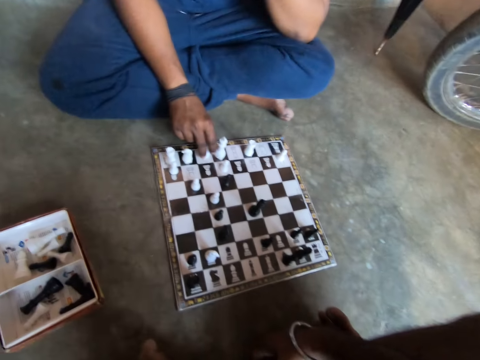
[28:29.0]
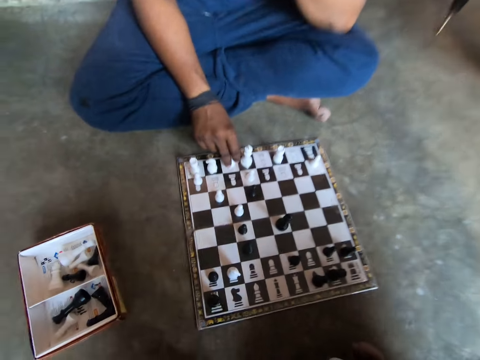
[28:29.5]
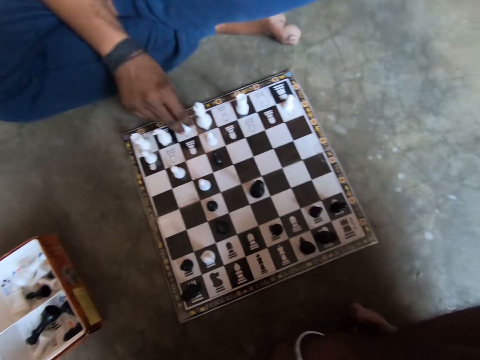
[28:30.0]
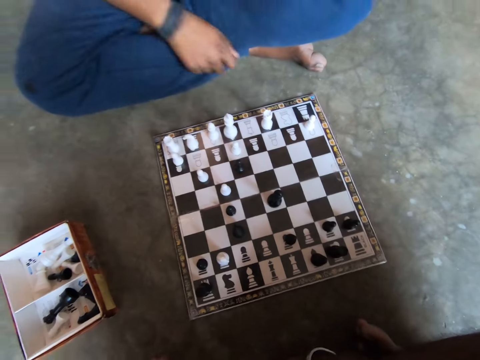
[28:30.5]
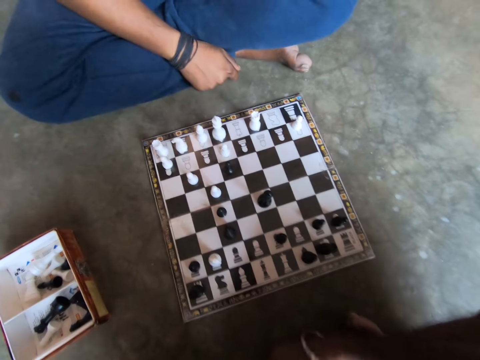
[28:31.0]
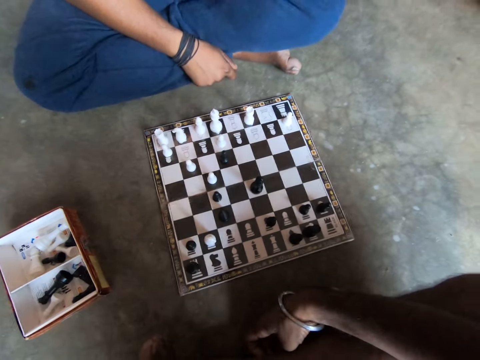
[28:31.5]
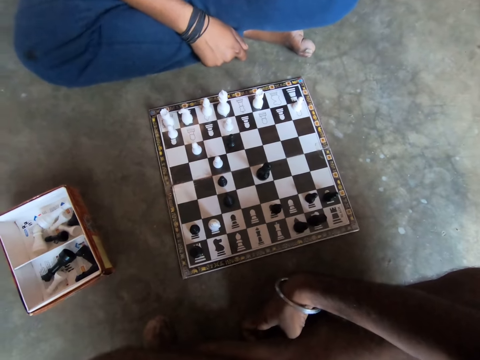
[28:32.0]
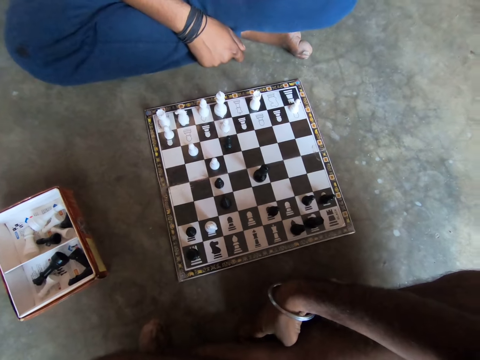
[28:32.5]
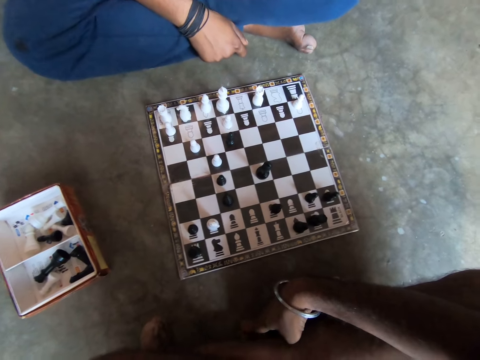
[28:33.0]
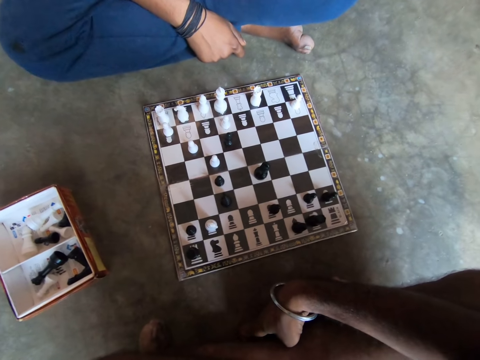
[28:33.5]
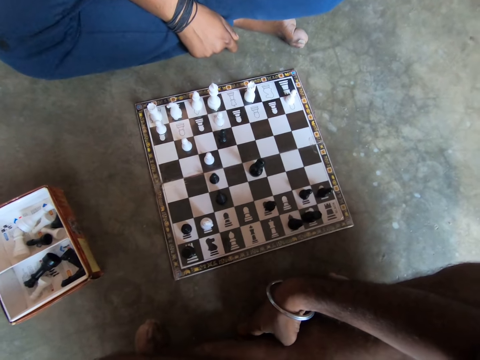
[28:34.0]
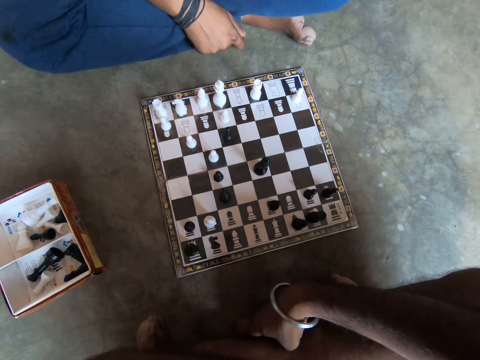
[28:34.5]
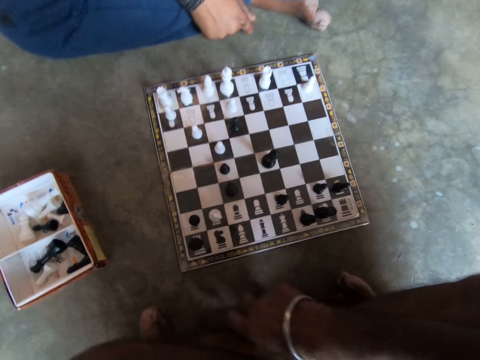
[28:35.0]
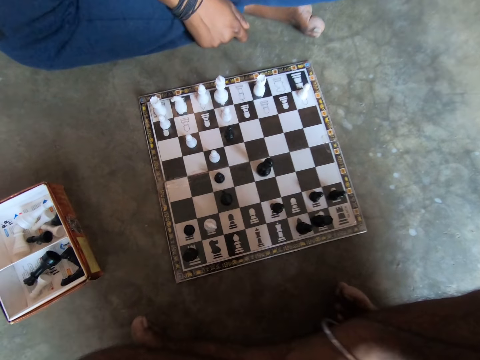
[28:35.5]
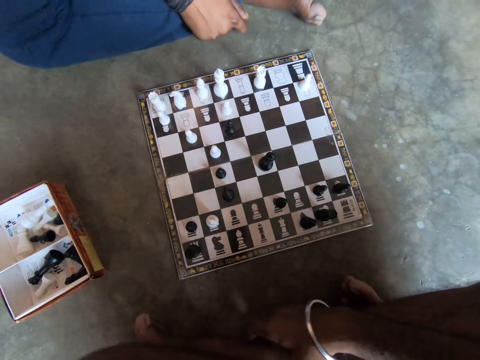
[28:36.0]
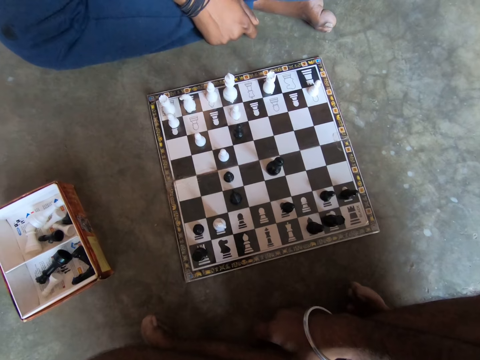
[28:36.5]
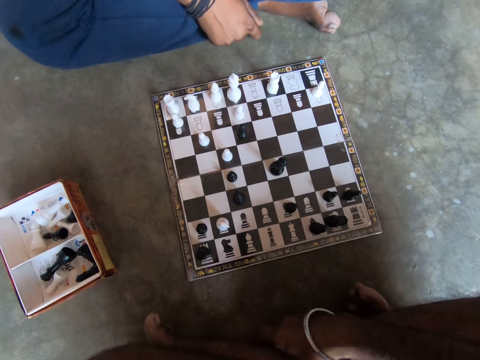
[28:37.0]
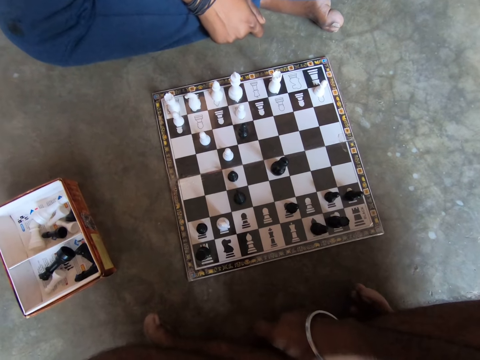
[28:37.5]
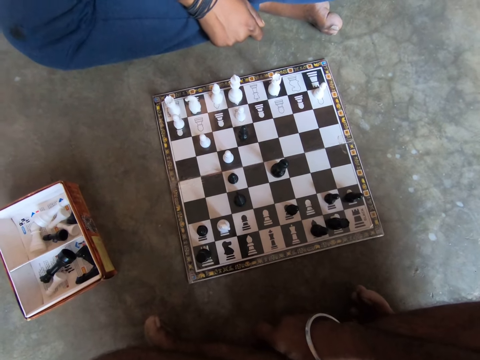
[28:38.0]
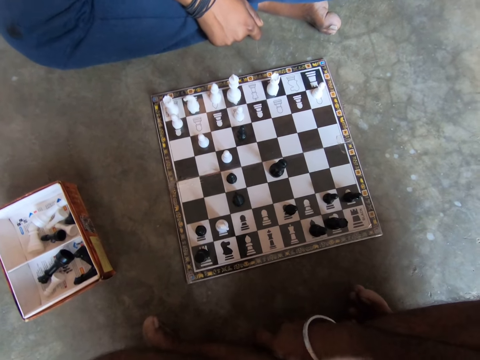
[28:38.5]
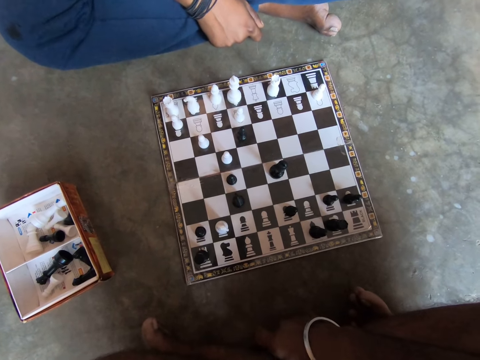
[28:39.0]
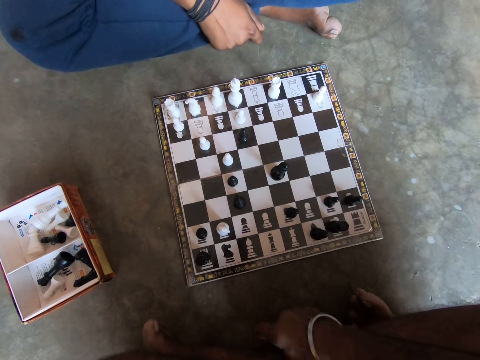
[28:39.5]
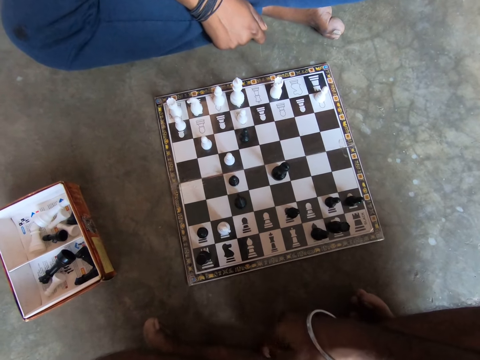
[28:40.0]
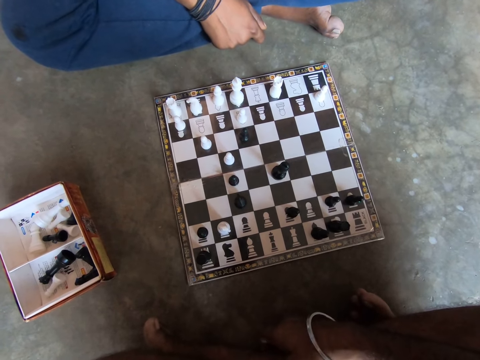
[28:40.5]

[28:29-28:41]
A man removes his hand from the white piece on the chessboard. The camera wearer and the man continue looking at the chessboard on the floor.

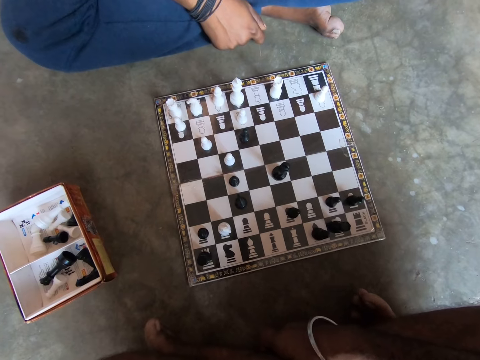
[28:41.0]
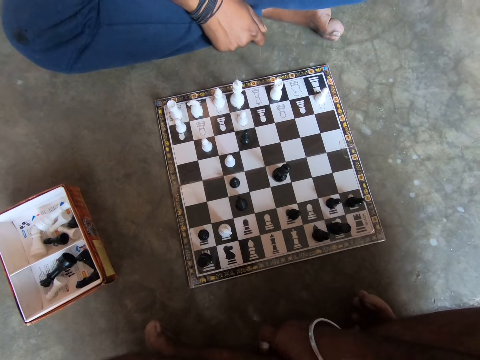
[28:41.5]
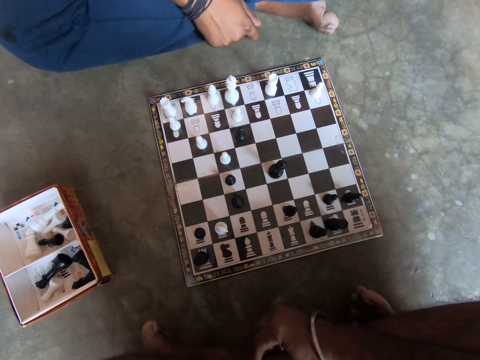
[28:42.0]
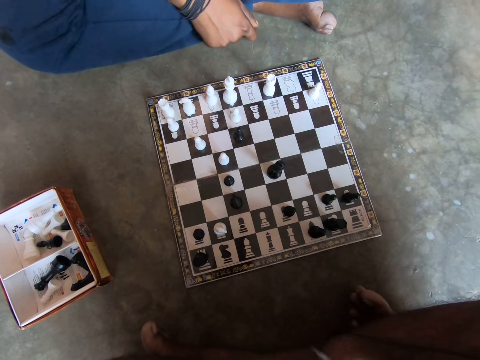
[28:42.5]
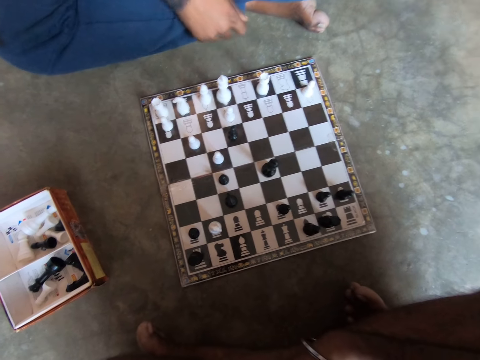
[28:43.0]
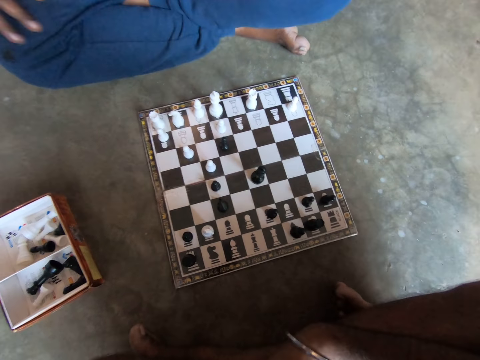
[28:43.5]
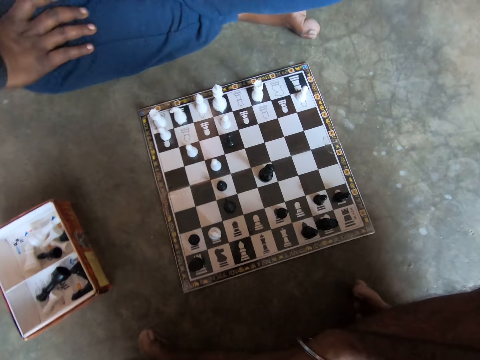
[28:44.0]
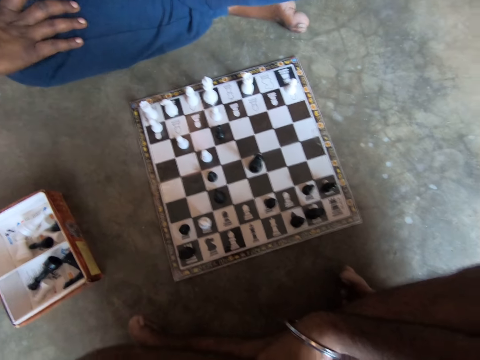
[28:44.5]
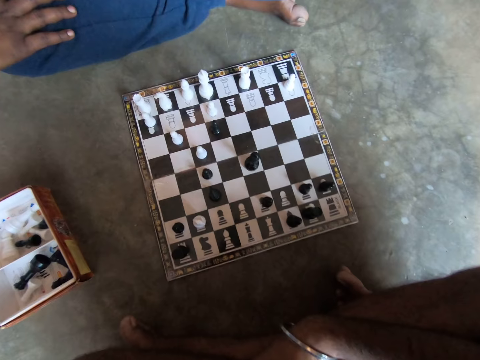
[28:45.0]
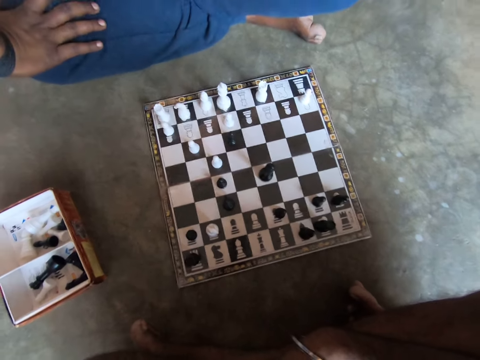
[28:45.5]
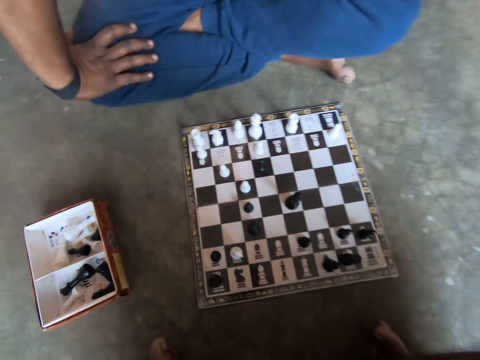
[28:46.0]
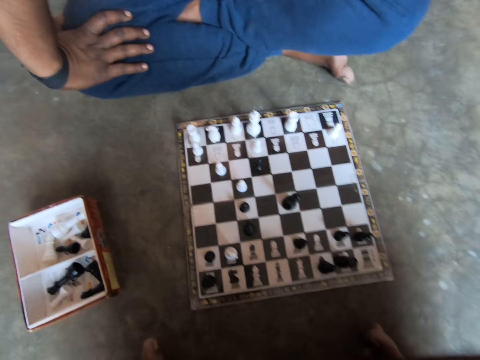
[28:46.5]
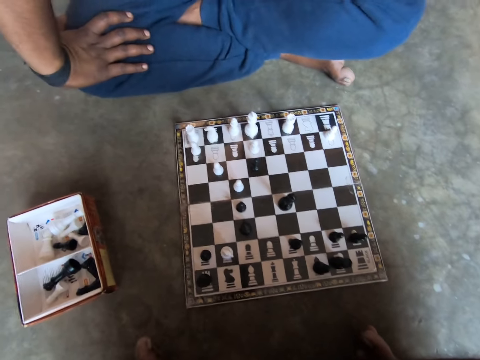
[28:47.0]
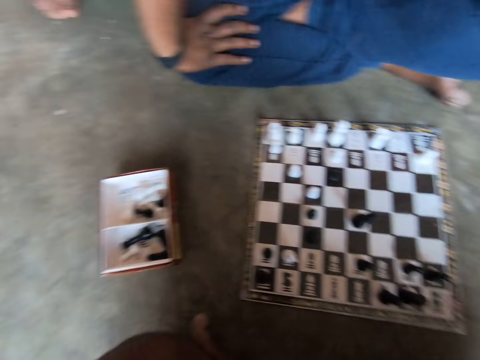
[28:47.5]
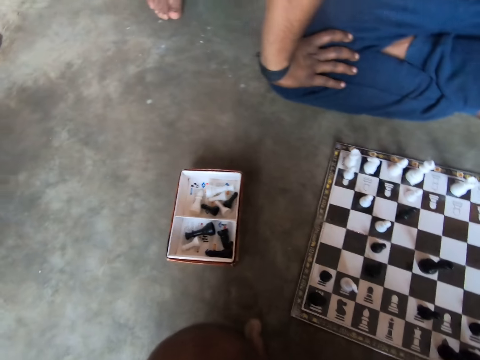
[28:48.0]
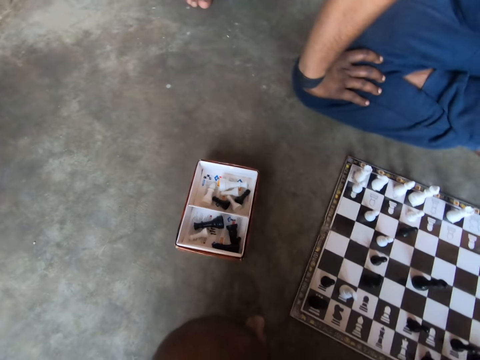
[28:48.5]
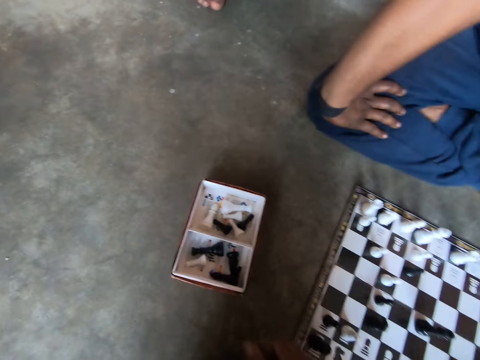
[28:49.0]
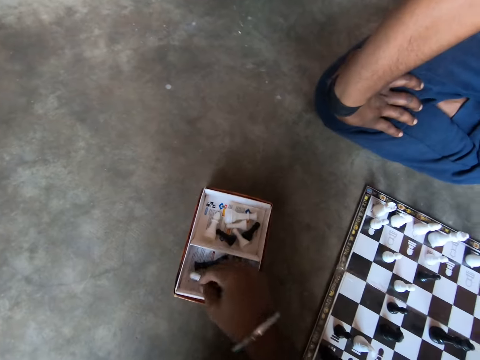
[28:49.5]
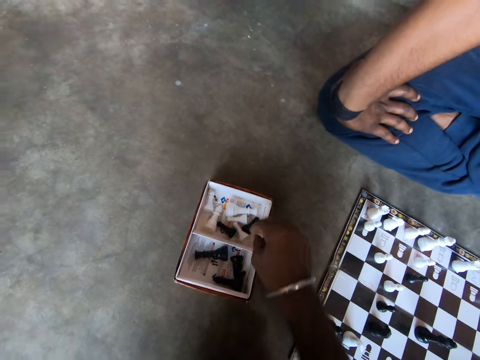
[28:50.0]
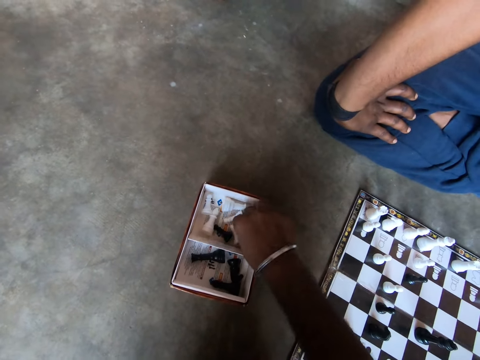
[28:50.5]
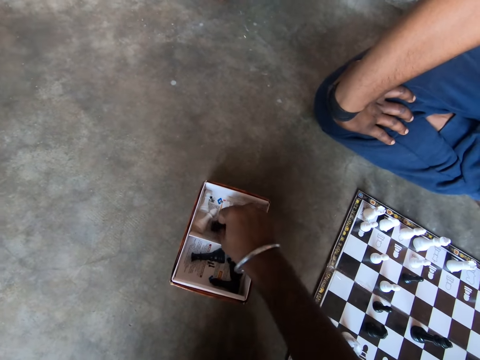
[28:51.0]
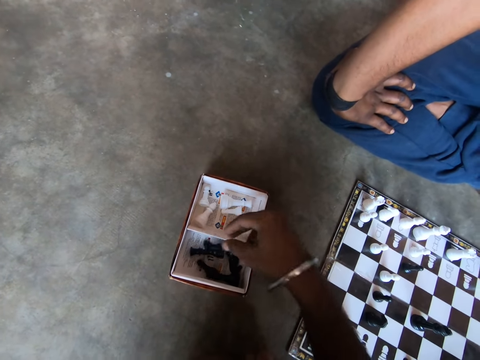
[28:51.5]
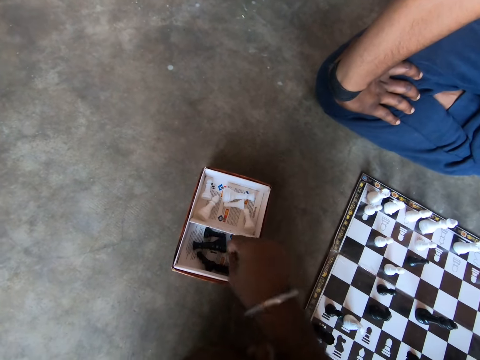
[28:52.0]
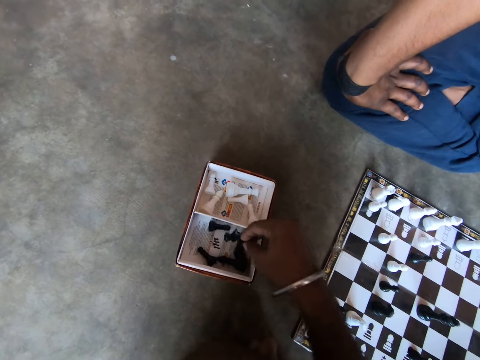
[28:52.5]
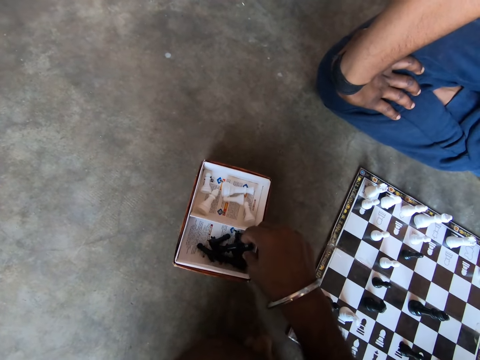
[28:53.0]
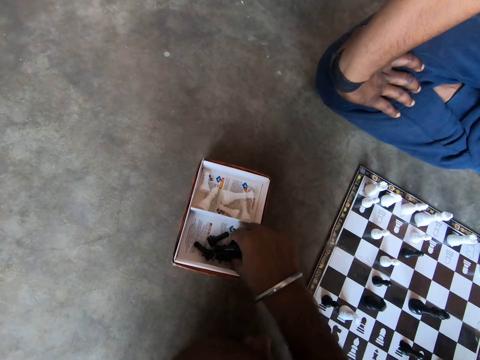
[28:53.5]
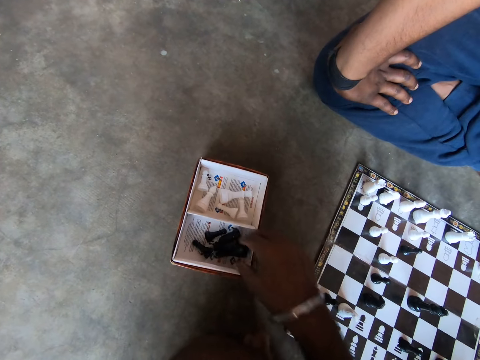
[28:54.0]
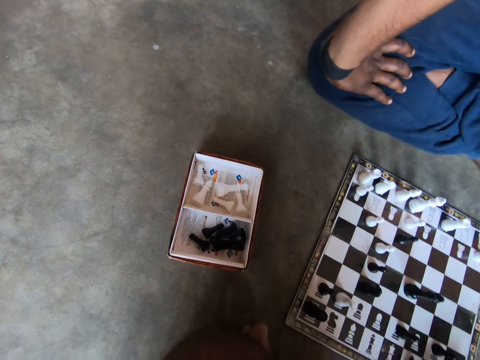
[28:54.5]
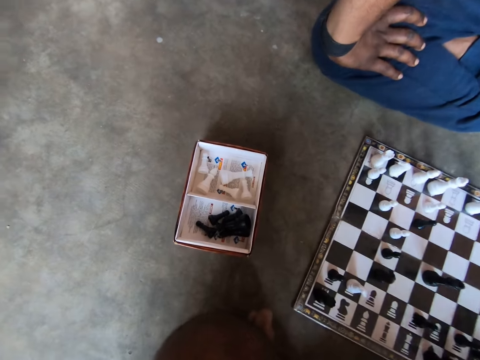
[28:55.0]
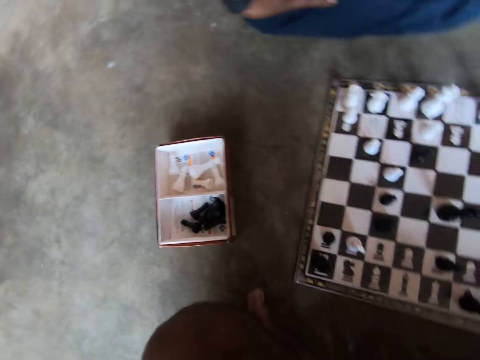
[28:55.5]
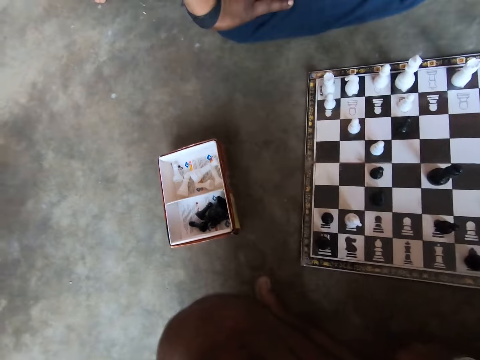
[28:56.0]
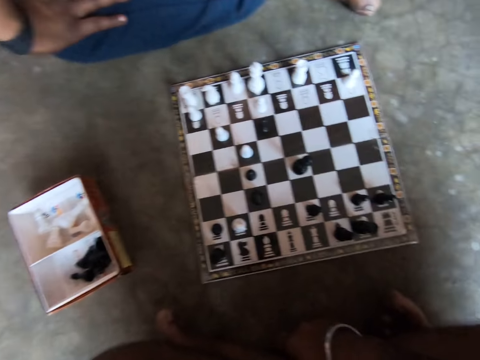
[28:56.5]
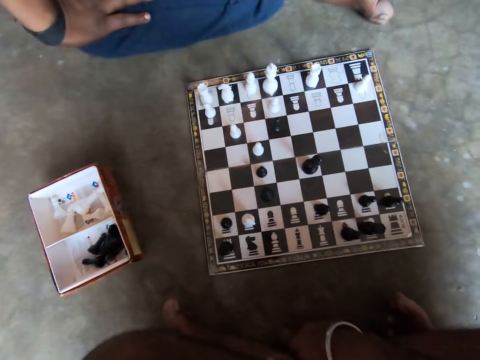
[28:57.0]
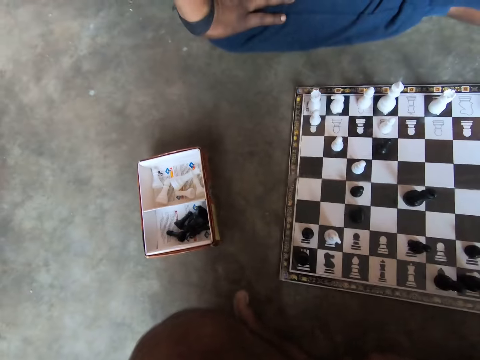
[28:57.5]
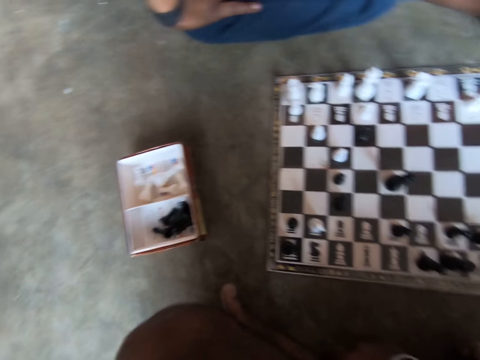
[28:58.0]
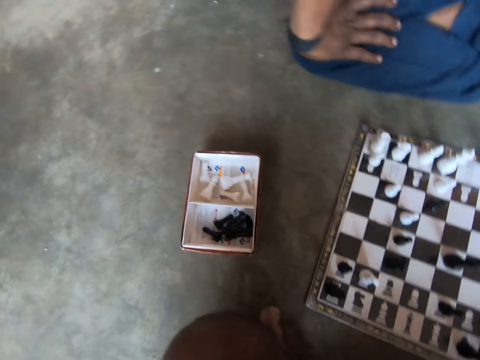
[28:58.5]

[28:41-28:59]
A man moves his hand. The camera wearer searches through the carton on the floor. They pick up a chessman and throw the chessman in a box. They pick up a chessman. They pick up a chessman again. They put the chessman in the box. They align the chessman. They stare at the chessboard.
